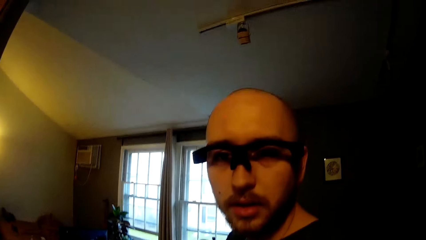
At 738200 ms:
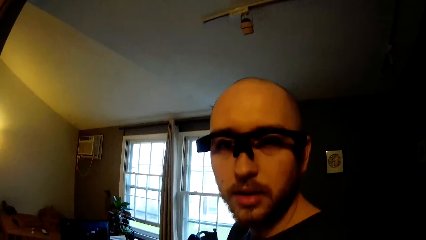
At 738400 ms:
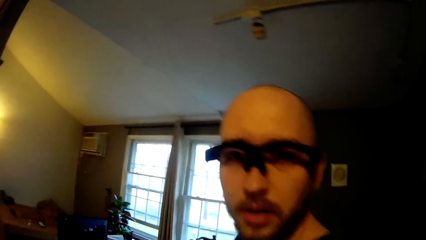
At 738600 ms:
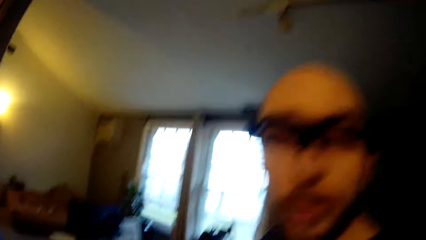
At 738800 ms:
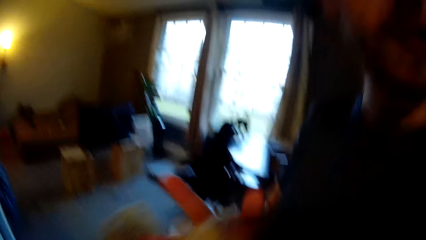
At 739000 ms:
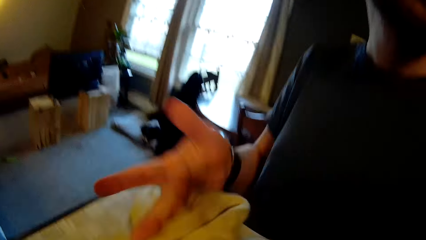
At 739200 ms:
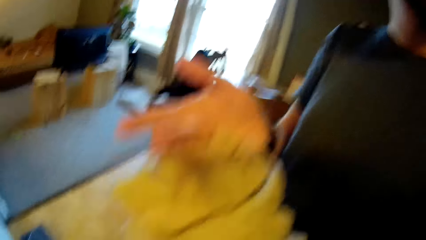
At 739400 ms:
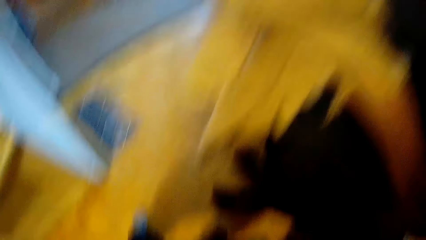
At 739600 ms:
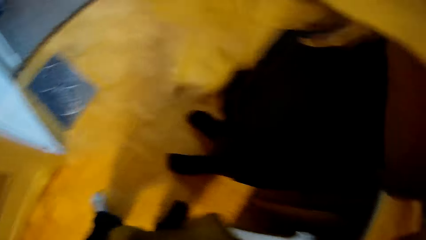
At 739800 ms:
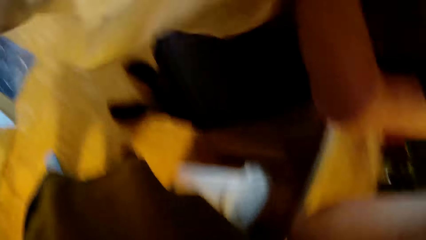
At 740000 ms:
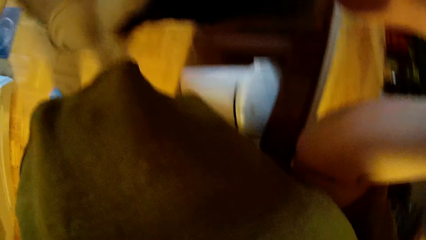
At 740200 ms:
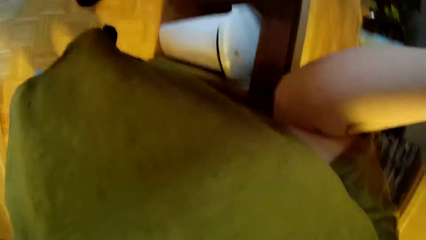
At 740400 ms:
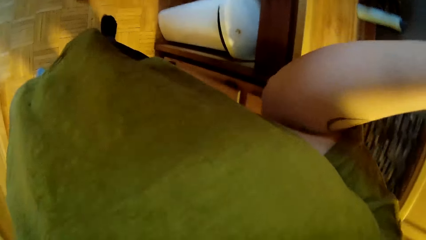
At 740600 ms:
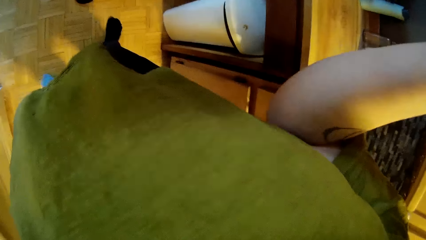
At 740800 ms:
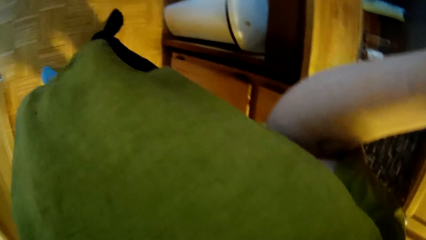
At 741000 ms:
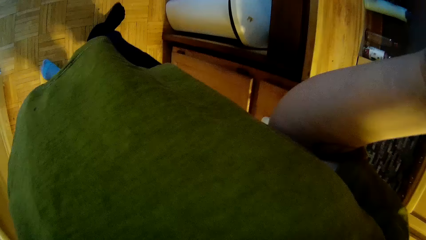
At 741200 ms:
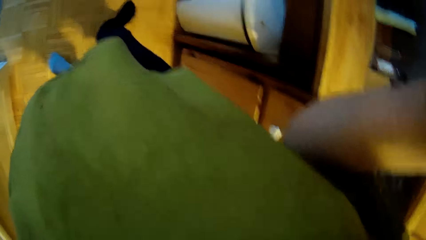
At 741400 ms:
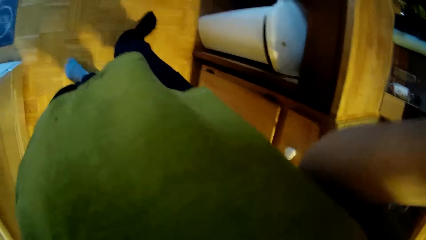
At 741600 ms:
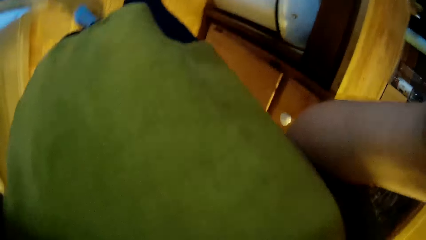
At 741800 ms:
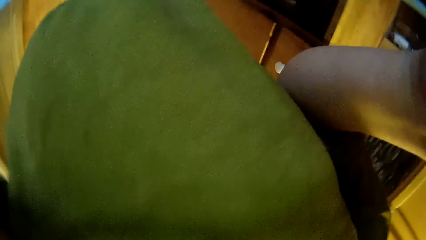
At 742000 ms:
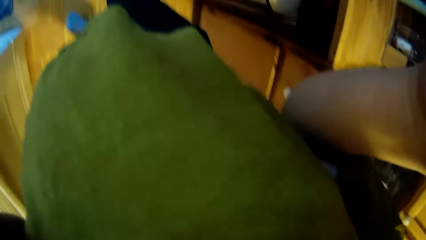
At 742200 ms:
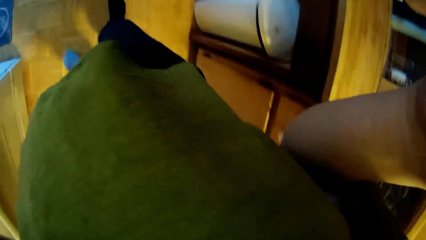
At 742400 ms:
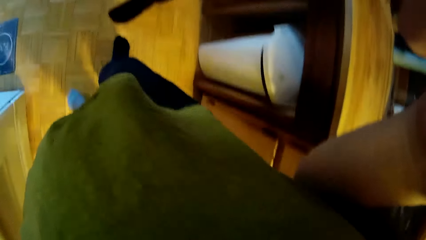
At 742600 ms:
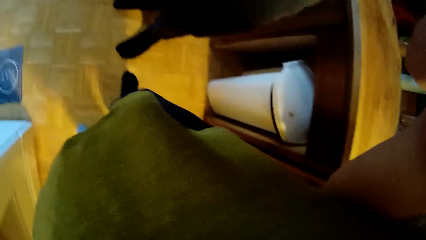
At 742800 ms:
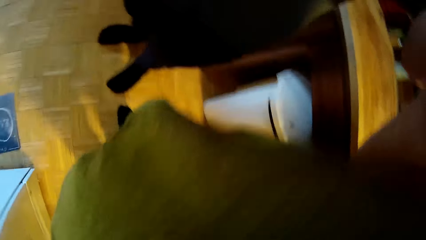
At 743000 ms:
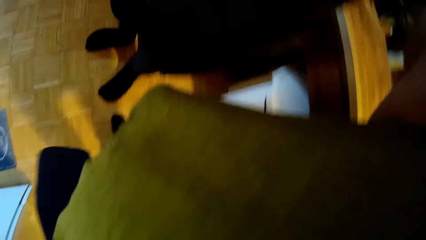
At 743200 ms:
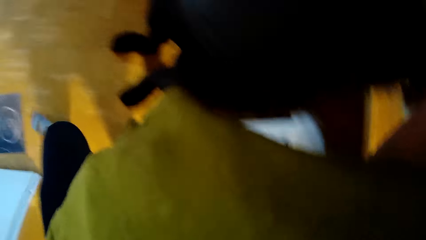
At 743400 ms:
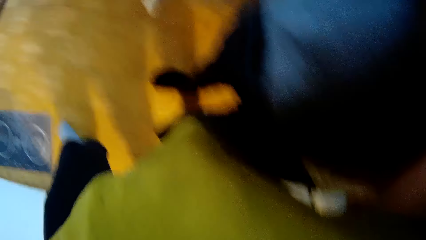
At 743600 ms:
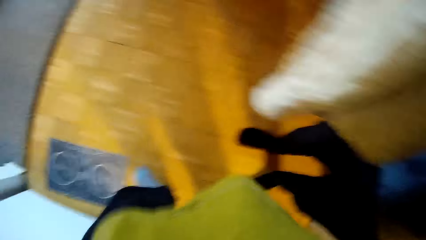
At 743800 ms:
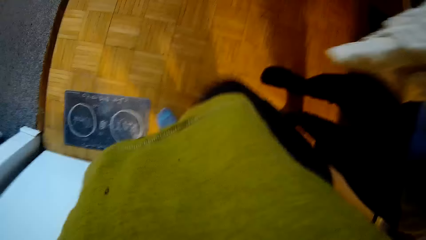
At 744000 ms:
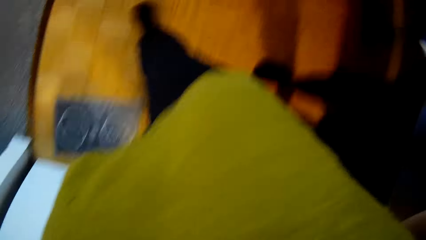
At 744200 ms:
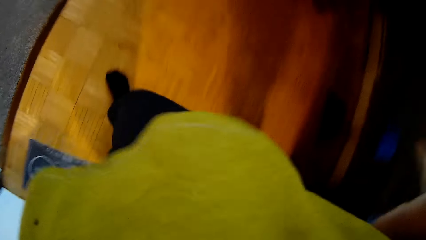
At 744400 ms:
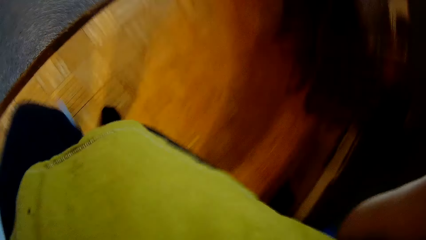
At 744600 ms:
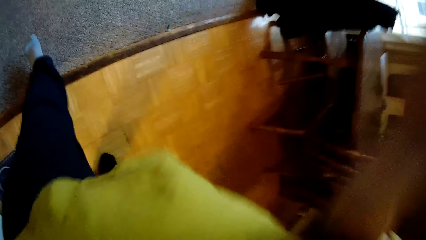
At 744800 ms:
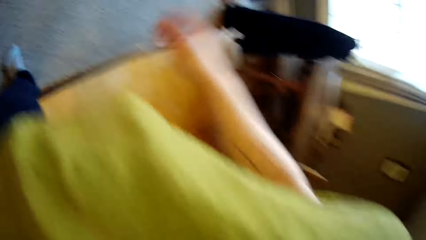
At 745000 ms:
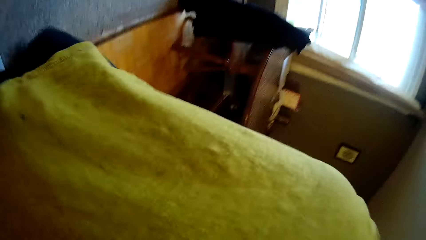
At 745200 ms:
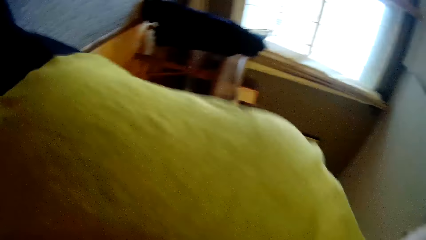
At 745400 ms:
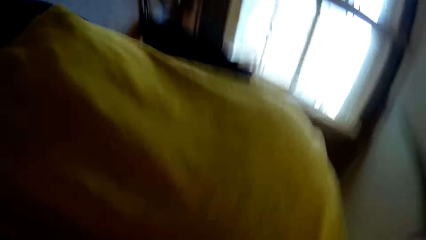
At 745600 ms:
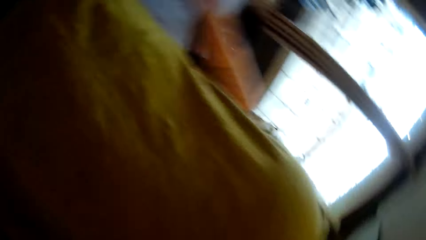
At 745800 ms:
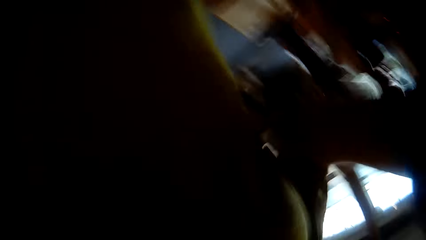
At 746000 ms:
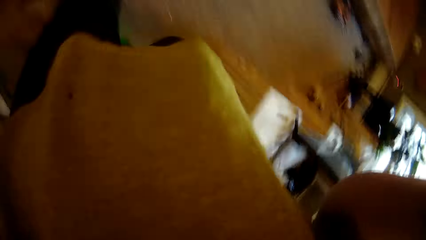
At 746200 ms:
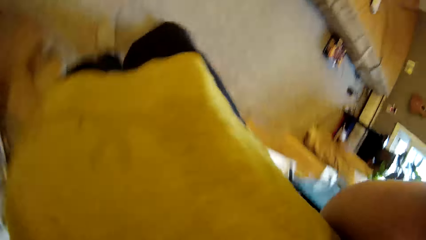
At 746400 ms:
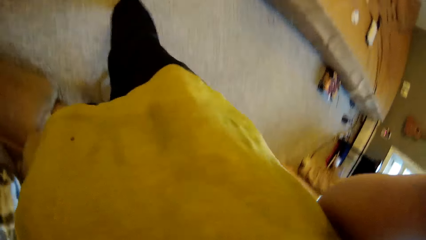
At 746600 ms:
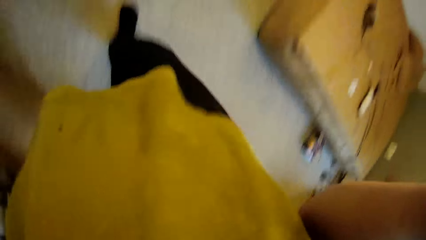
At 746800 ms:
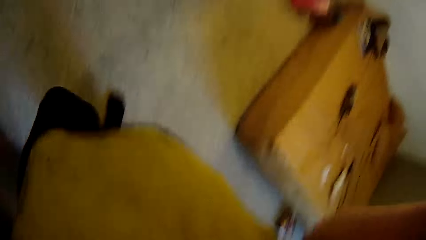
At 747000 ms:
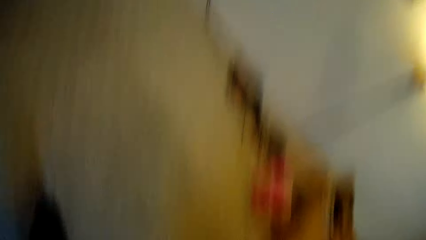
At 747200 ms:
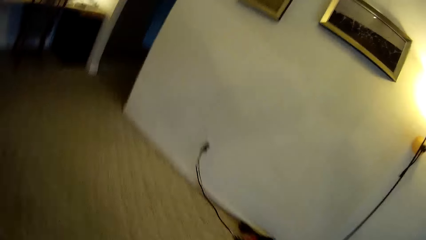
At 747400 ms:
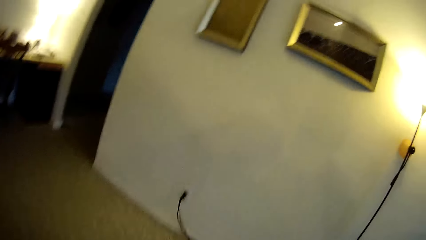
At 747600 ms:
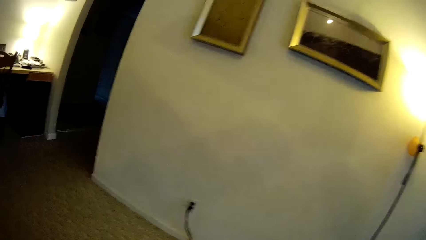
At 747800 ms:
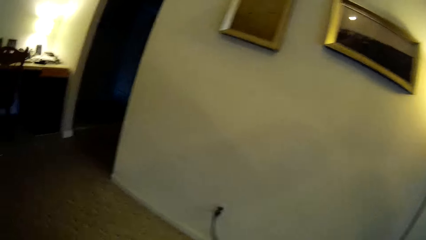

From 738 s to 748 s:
The camera wearer wipes his right hand fingers on the white towel in his left hand. A man wipes his hands with the towel. The camera wearer walks in the room.
